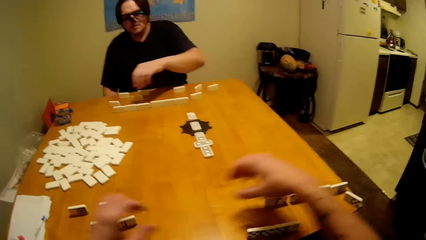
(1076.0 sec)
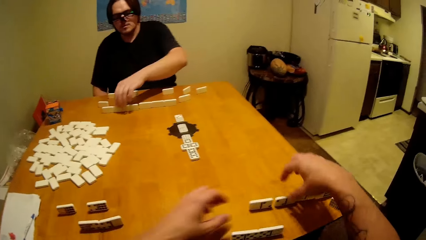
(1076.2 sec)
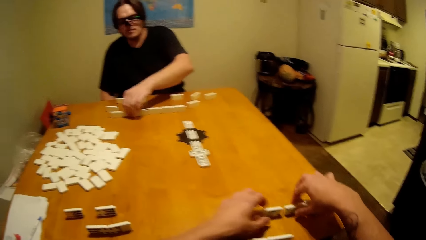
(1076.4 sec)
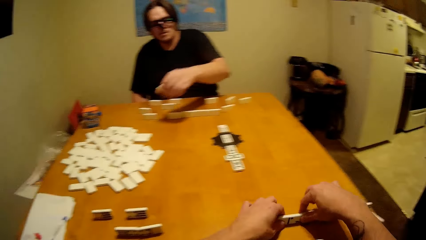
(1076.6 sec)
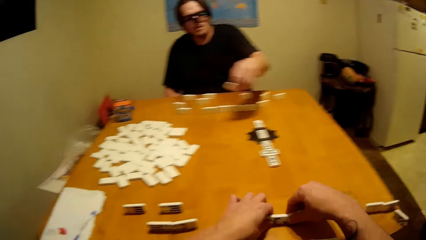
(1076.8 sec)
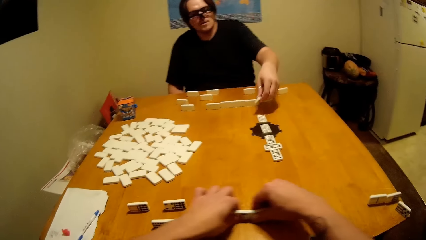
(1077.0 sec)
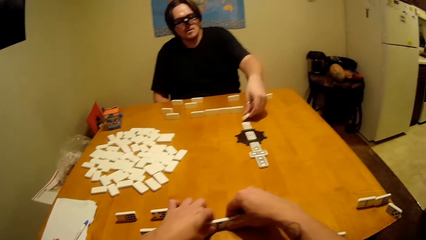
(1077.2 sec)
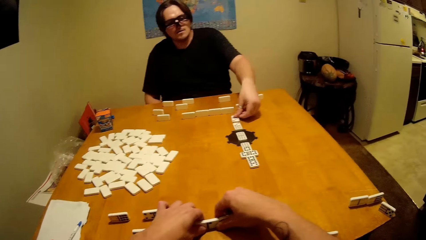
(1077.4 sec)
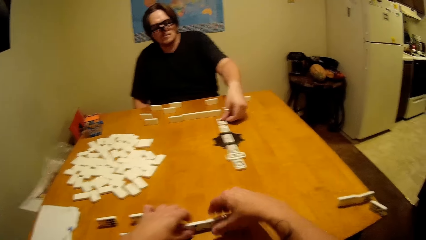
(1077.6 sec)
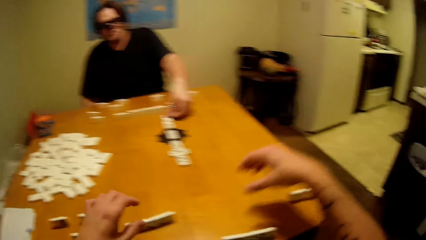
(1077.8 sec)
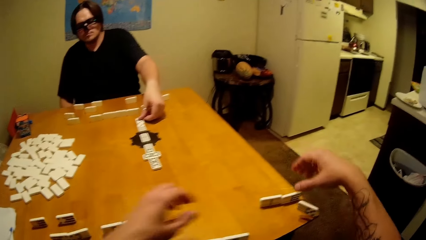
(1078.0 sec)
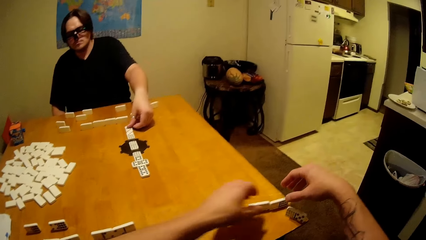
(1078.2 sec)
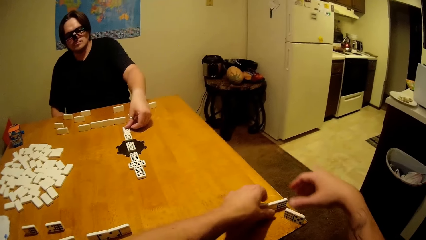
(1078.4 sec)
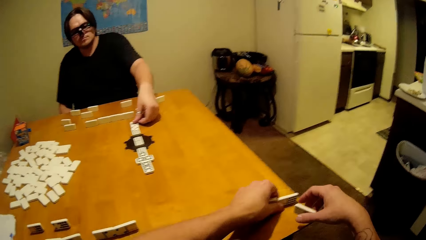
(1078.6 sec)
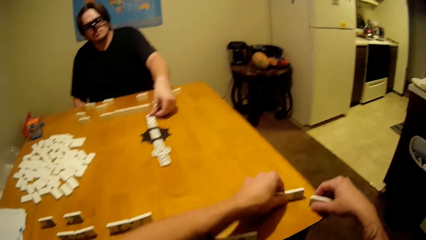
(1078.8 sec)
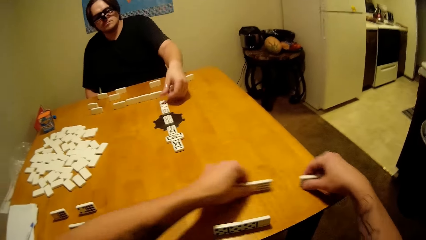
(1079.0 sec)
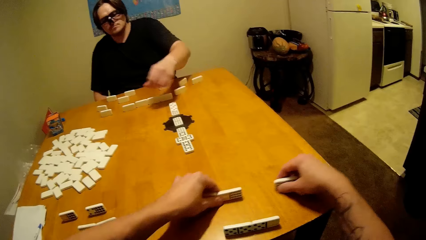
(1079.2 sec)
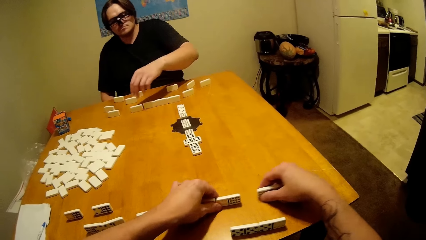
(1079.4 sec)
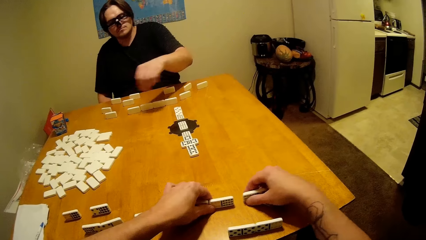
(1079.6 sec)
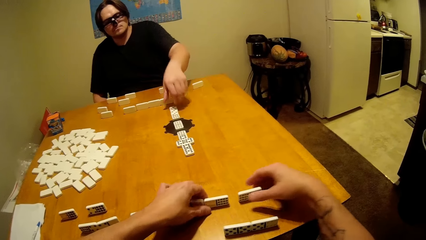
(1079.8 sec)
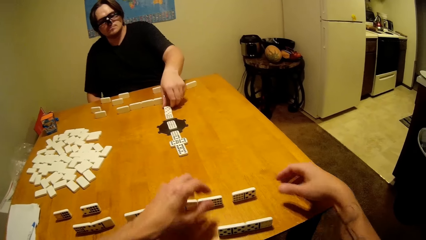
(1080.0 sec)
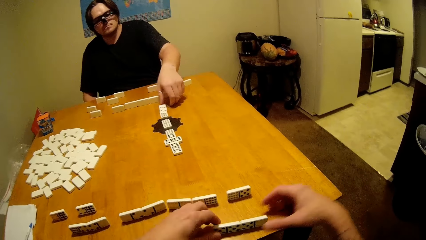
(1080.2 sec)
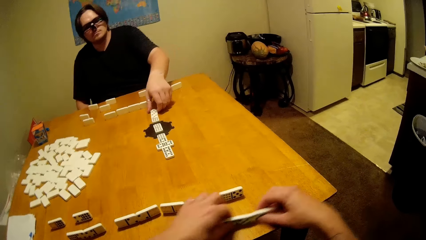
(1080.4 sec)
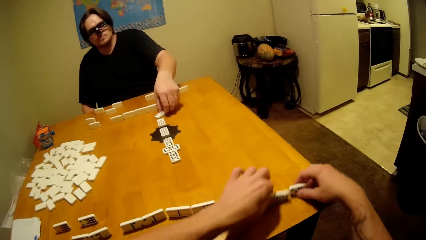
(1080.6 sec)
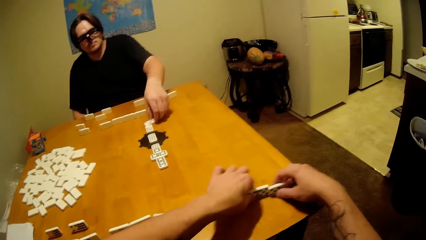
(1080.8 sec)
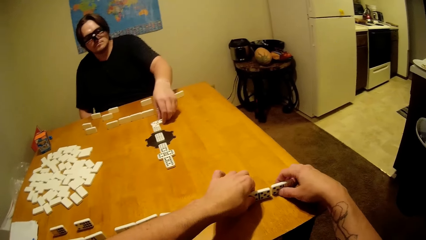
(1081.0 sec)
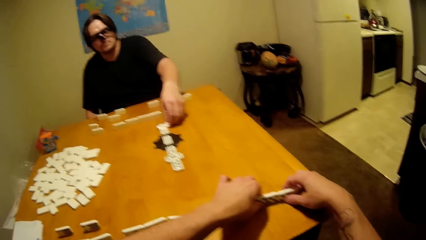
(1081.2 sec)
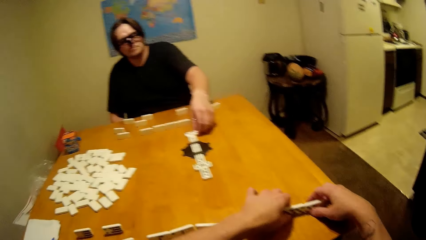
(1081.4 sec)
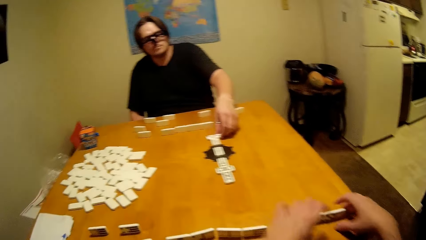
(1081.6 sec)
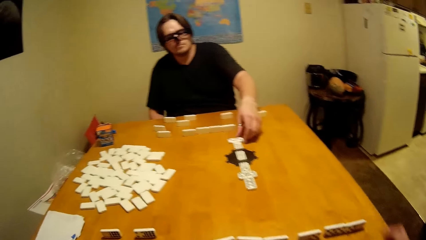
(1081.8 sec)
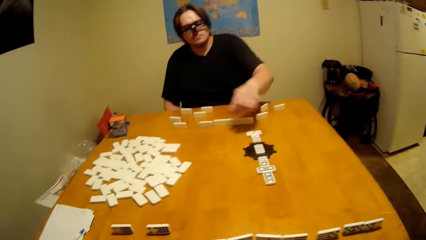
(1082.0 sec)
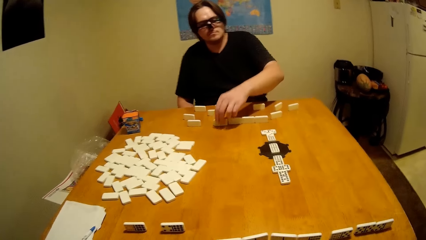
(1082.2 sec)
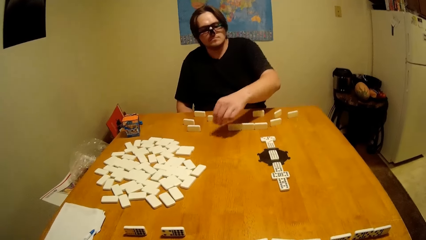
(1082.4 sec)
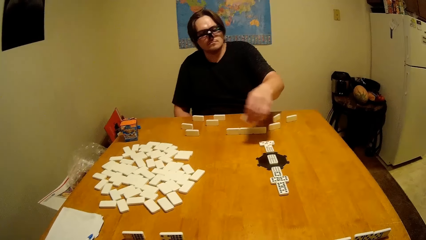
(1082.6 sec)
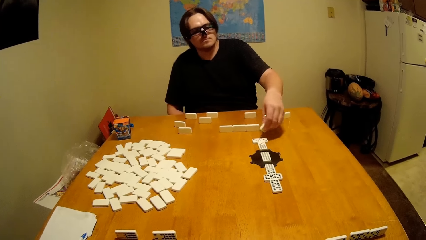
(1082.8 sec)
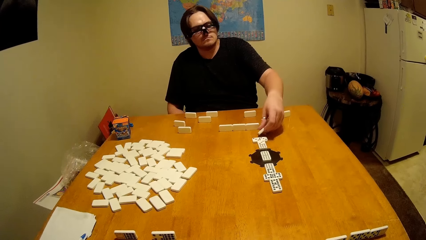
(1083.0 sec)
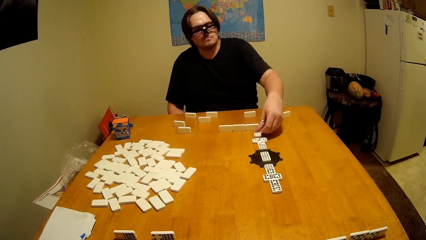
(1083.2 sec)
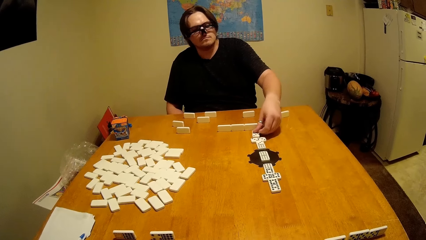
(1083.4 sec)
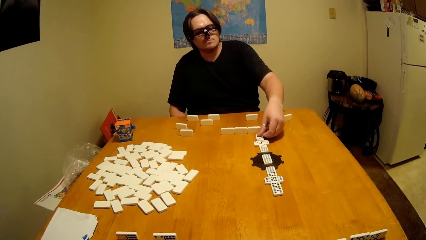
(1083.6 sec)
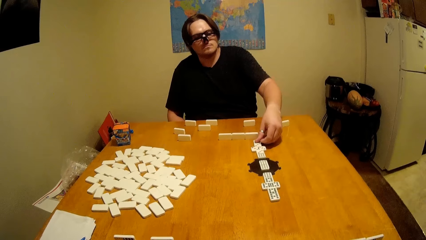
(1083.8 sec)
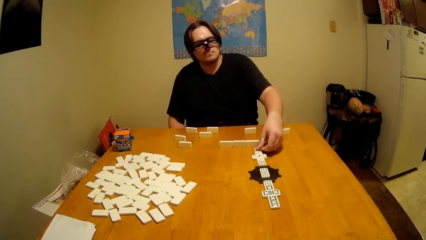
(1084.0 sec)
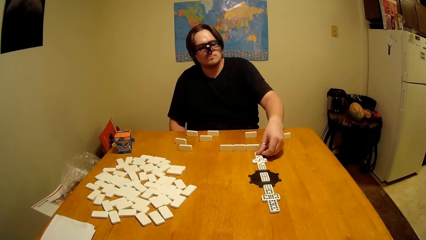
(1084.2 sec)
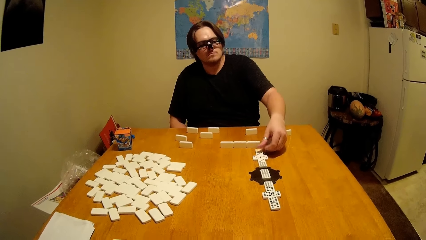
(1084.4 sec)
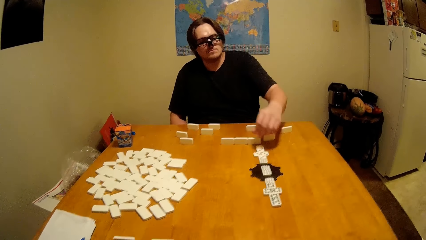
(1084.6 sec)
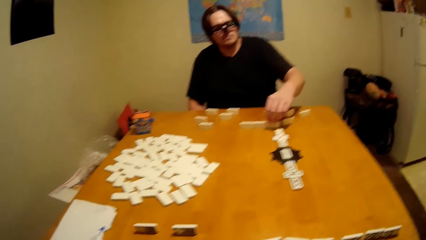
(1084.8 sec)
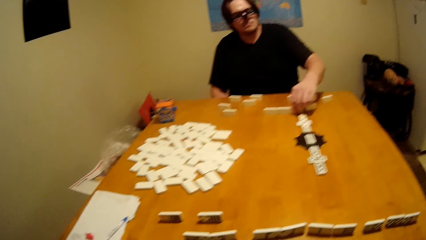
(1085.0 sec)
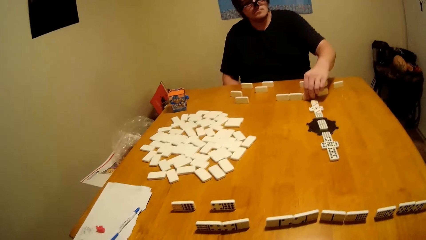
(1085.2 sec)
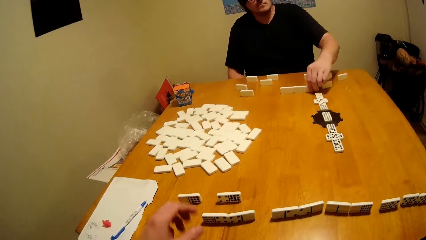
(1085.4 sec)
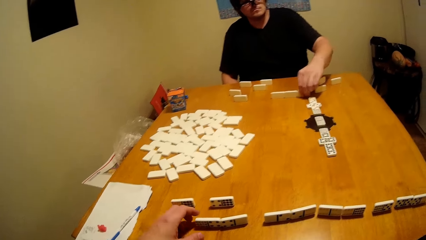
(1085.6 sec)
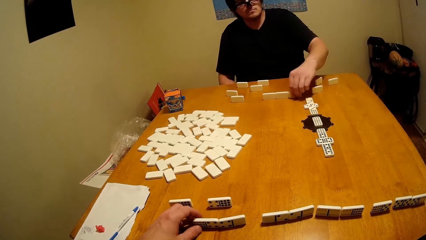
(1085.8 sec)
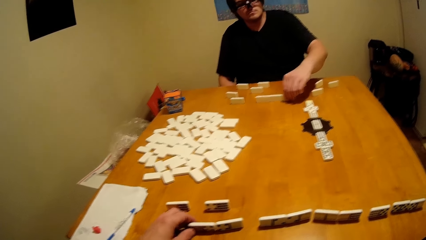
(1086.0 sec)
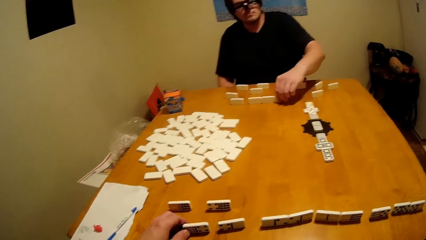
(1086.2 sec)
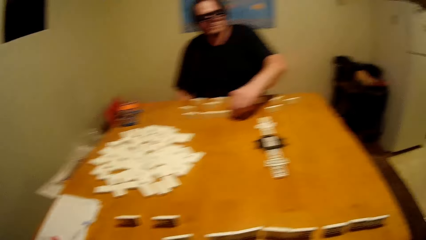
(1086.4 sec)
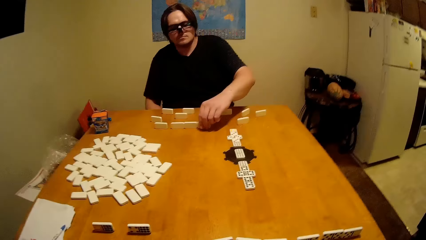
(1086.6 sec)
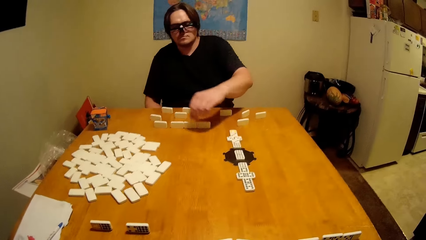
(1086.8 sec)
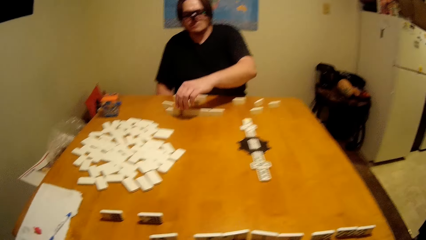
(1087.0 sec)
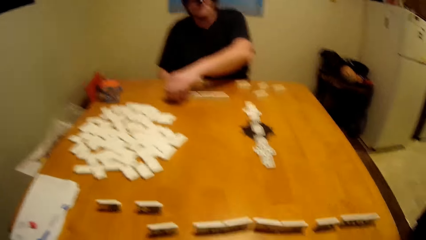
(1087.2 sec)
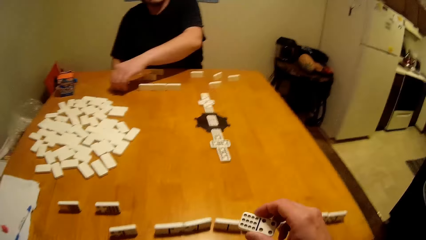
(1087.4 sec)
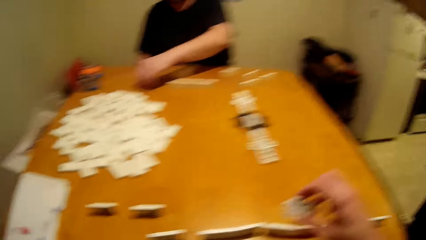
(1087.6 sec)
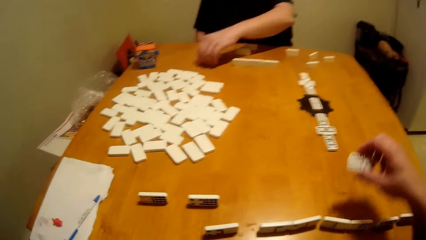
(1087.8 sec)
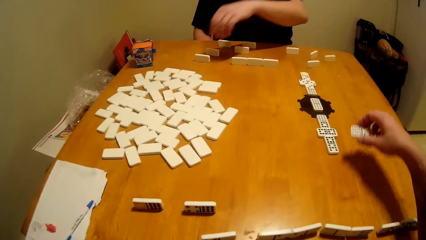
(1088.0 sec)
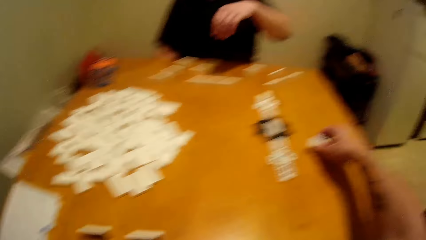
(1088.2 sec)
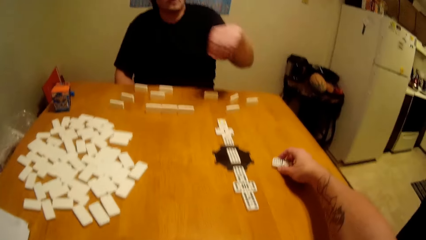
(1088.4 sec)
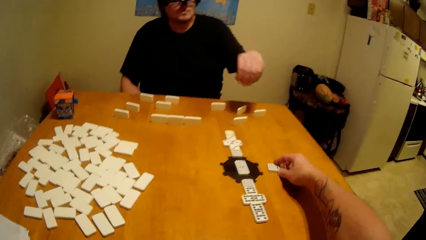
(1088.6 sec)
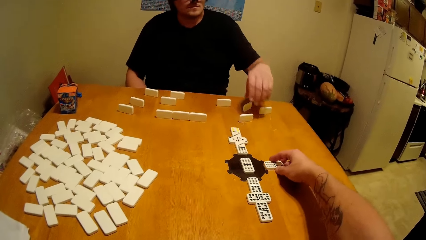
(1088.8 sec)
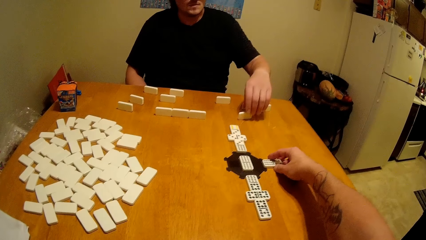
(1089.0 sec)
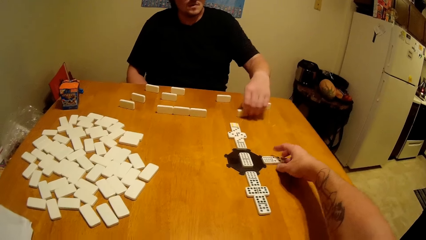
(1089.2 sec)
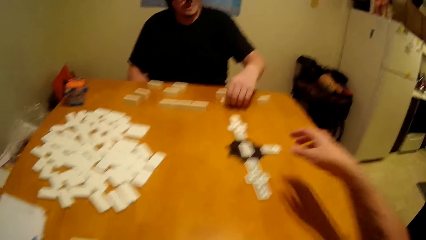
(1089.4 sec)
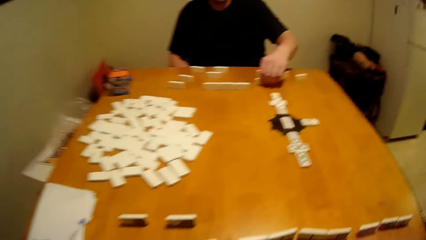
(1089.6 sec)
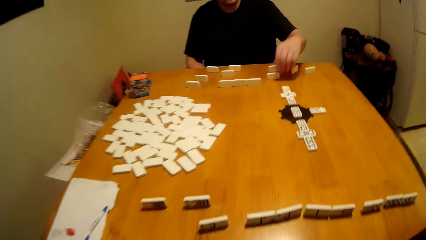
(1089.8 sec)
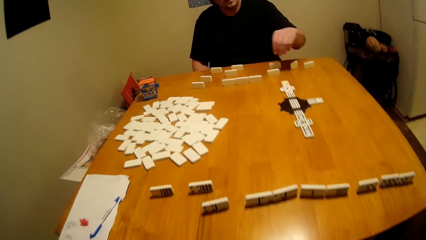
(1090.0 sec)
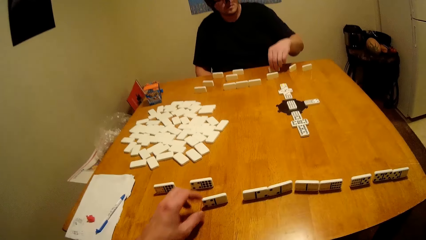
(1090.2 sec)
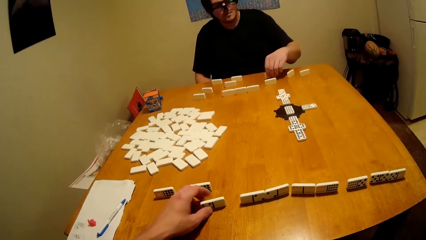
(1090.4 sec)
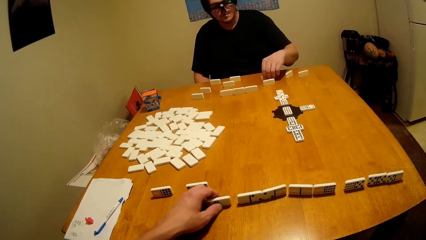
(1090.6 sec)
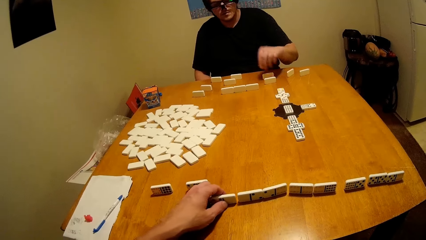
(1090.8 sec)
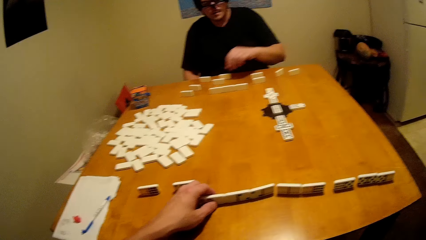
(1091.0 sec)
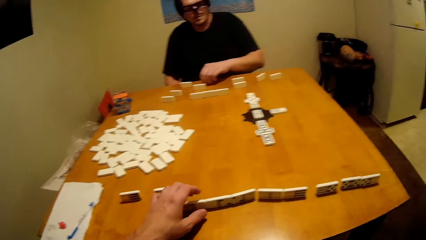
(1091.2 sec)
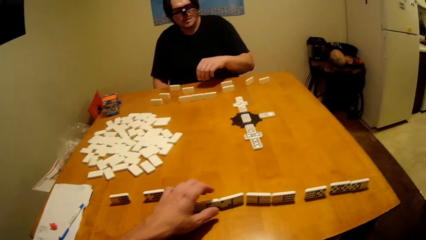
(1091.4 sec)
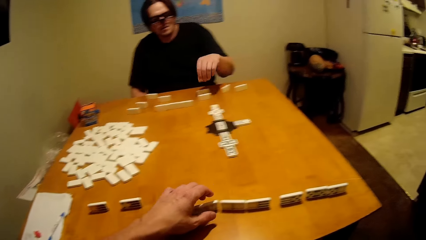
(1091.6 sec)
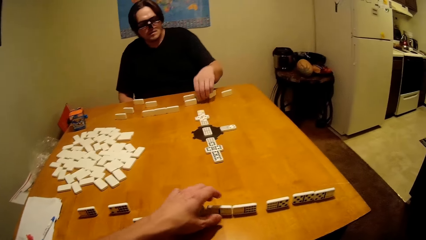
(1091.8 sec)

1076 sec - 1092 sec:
A man takes the dominoes piece and puts the dominoes piece down. The camera wearer takes the dominoes piece. They put the dominoes piece down. The man takes the dominoes piece. The man plays the dice. The man puts the dominoes piece down. The camera wearer plays the dice. They put the dominoes piece down. The man takes the dominoes piece.
